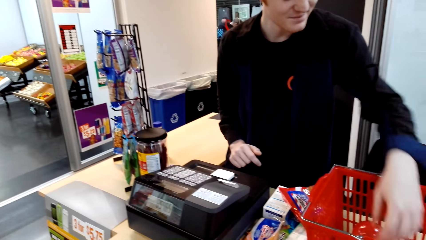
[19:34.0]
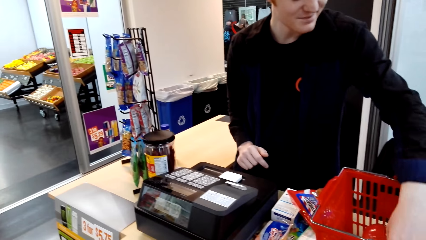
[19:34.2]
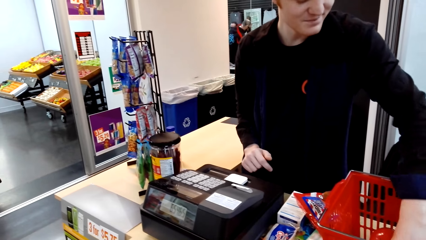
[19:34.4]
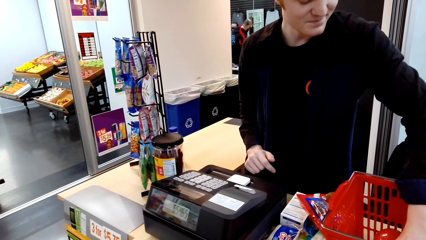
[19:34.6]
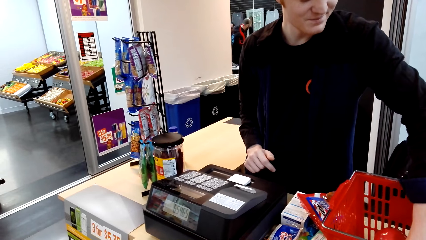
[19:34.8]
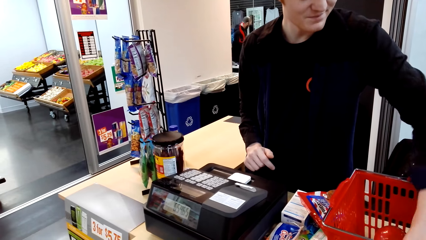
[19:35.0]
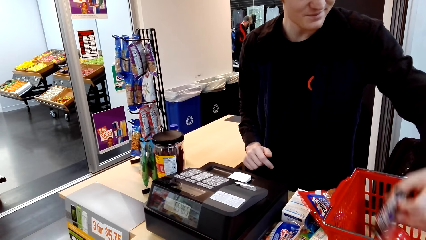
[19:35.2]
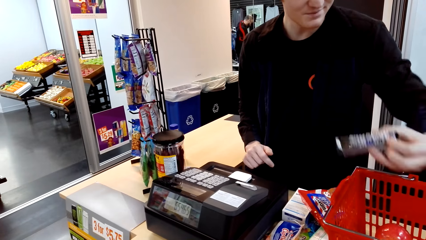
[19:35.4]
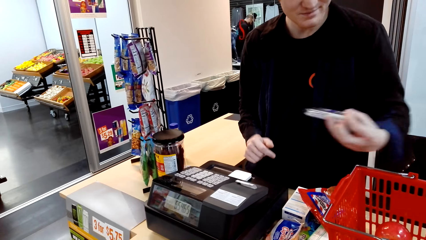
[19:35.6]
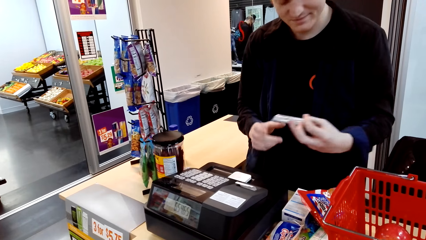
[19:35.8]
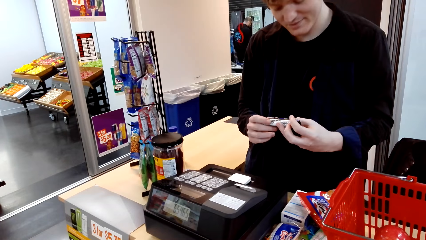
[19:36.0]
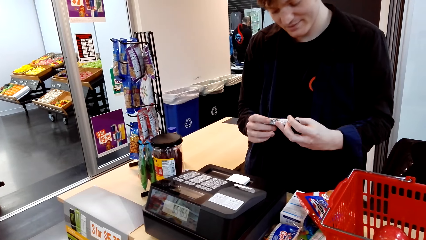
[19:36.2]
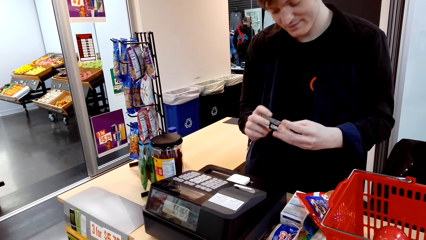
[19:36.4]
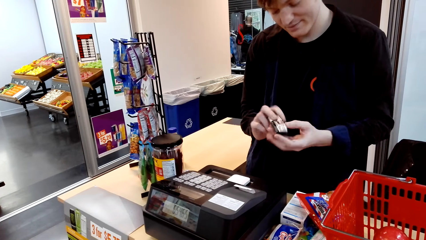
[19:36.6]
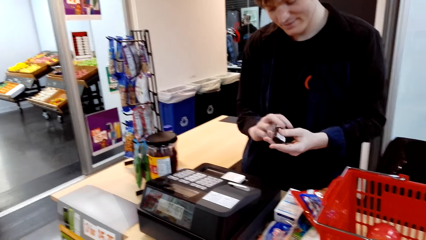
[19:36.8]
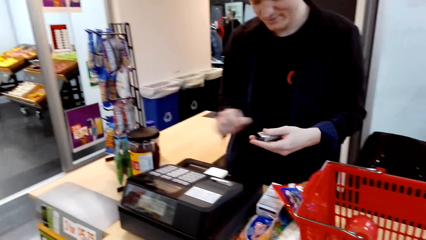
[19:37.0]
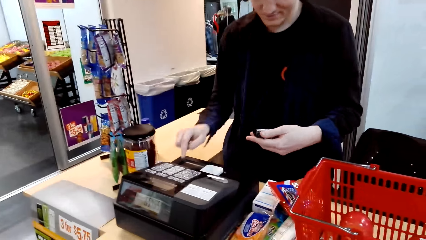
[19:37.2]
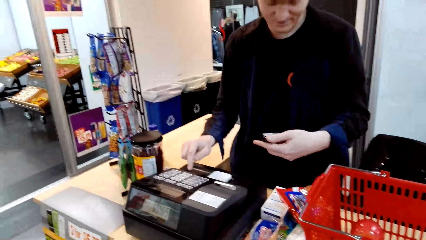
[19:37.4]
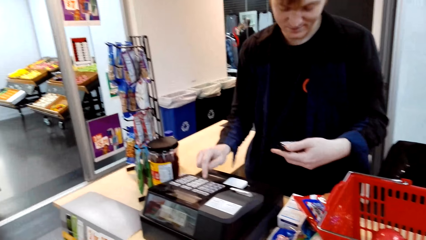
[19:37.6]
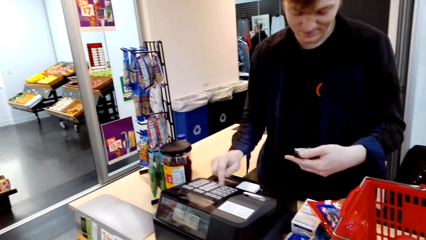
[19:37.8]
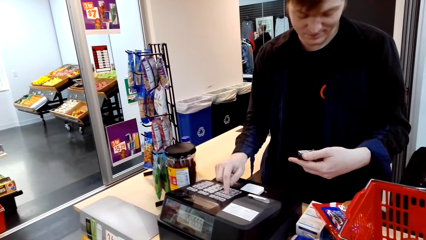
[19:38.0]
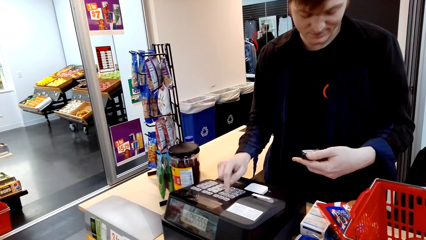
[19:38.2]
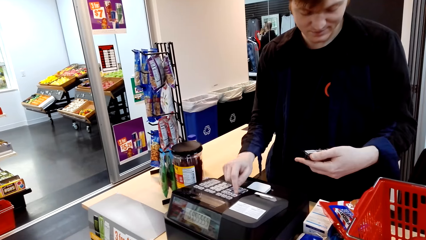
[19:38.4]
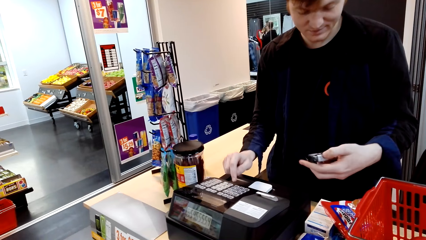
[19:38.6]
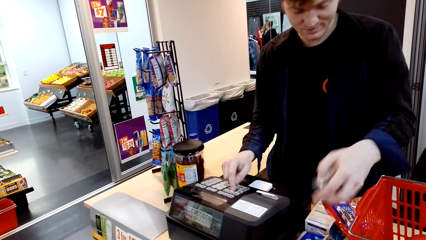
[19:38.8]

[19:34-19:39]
A man picks up something. The man presses the machine.

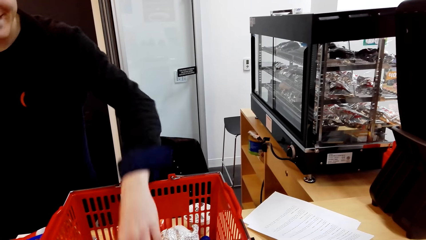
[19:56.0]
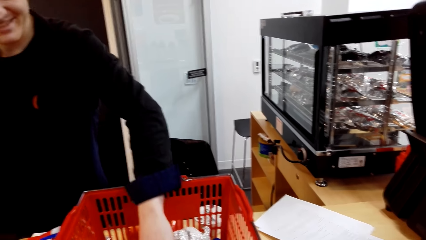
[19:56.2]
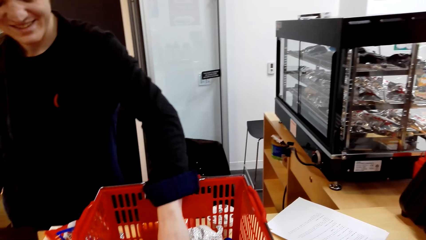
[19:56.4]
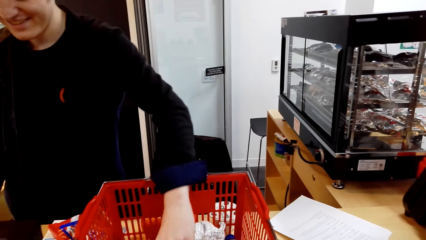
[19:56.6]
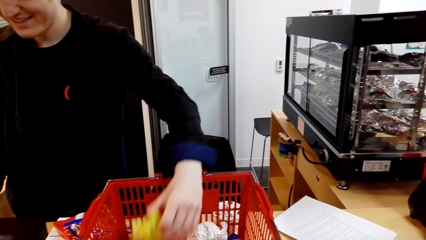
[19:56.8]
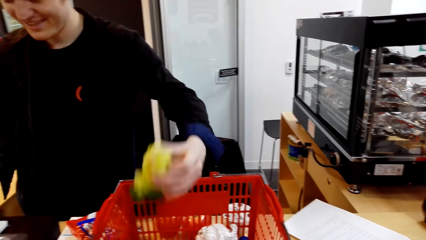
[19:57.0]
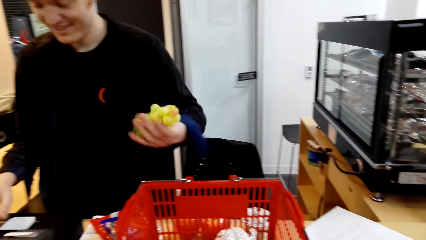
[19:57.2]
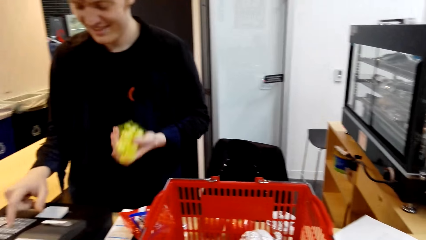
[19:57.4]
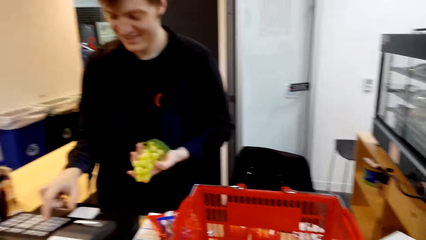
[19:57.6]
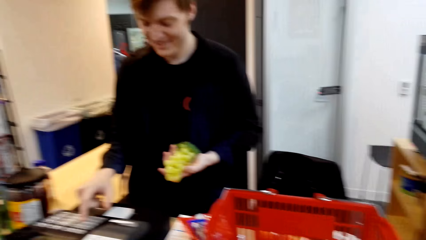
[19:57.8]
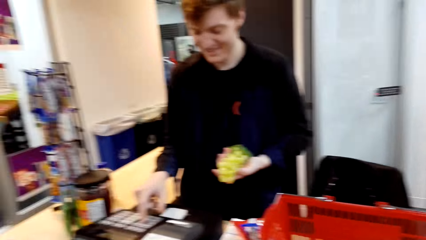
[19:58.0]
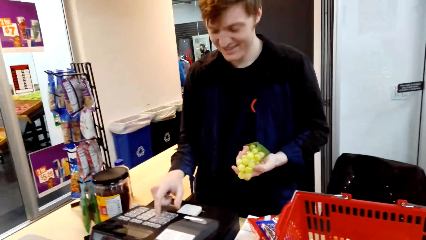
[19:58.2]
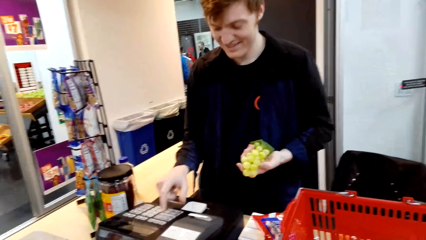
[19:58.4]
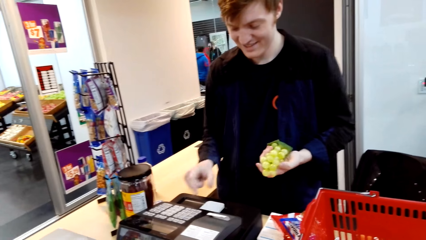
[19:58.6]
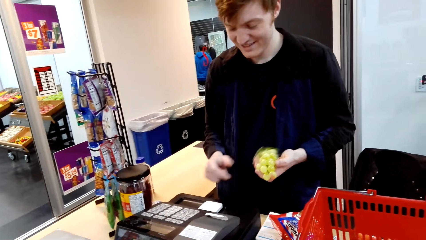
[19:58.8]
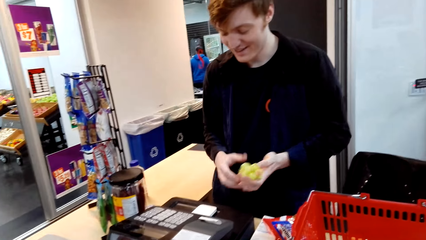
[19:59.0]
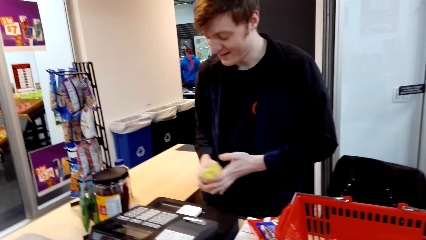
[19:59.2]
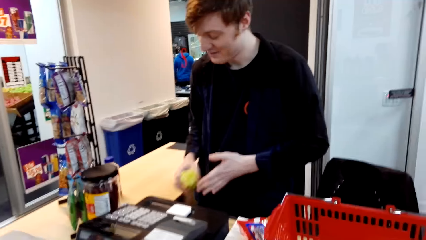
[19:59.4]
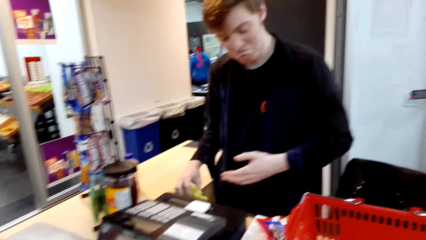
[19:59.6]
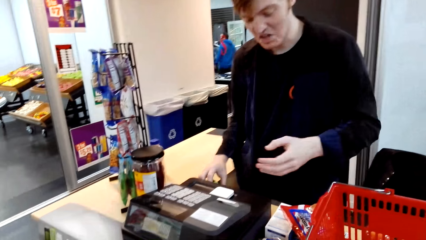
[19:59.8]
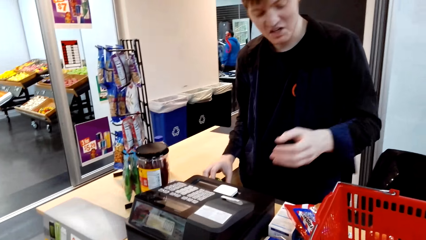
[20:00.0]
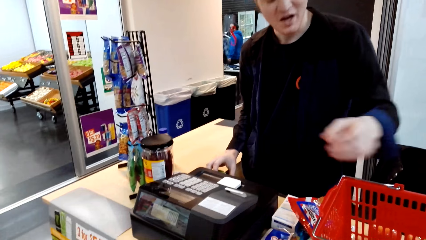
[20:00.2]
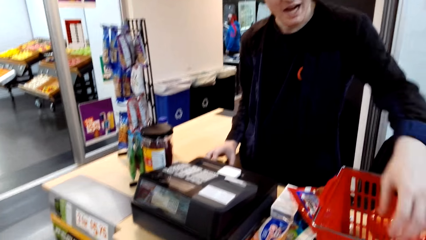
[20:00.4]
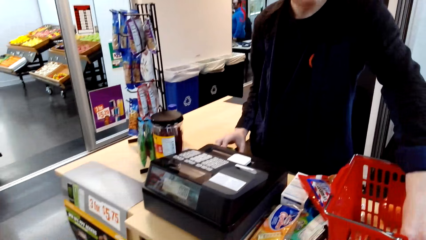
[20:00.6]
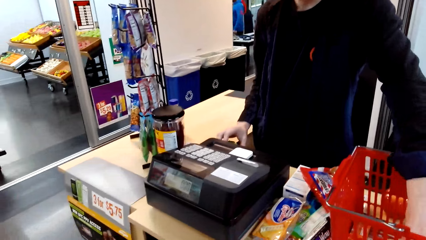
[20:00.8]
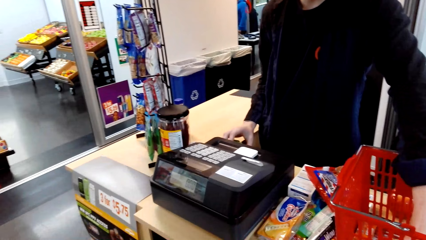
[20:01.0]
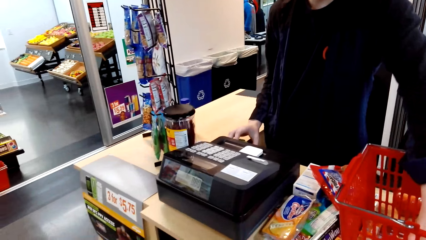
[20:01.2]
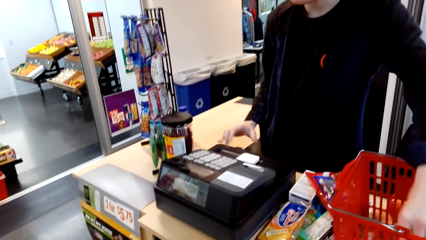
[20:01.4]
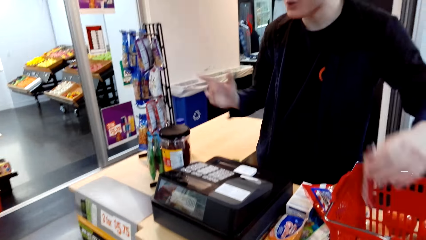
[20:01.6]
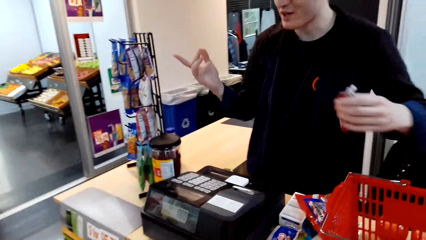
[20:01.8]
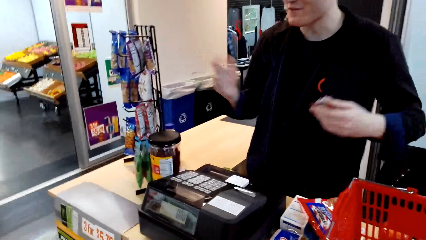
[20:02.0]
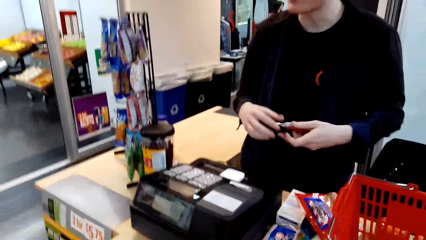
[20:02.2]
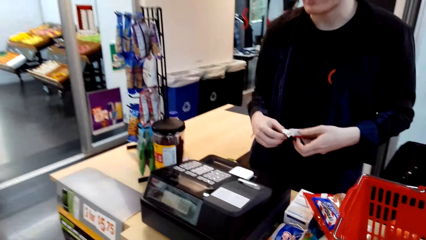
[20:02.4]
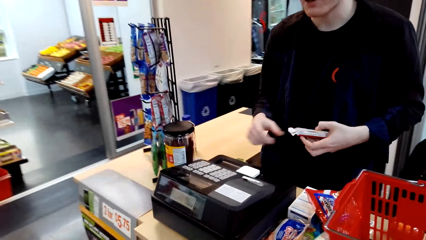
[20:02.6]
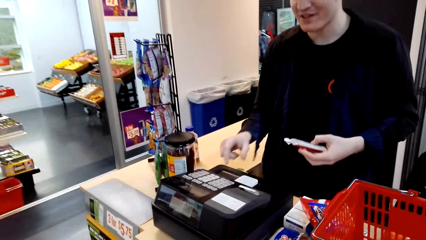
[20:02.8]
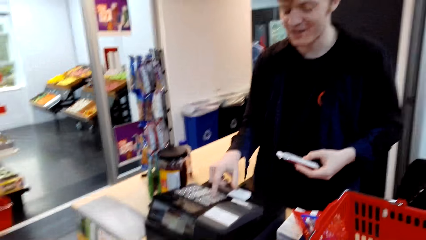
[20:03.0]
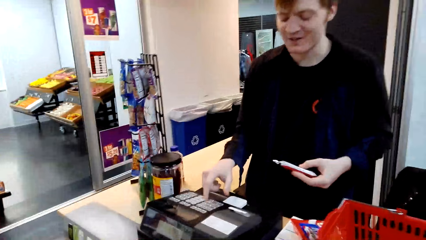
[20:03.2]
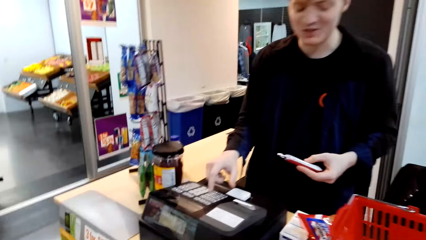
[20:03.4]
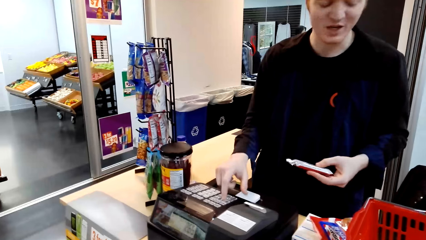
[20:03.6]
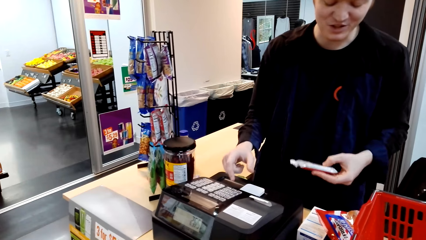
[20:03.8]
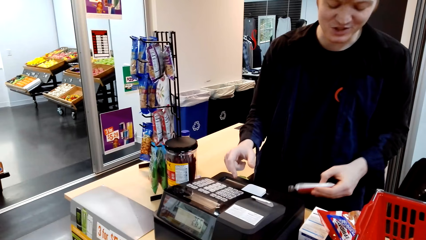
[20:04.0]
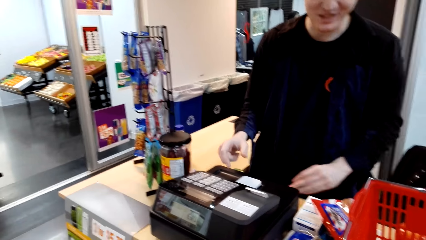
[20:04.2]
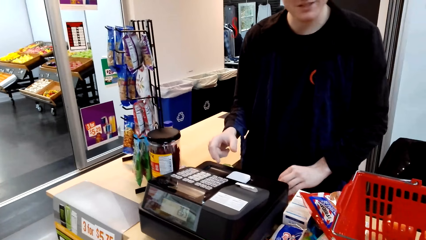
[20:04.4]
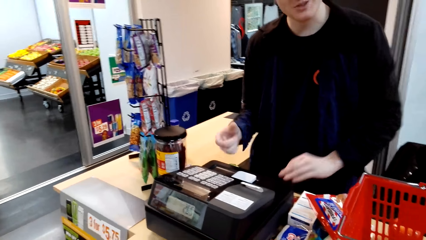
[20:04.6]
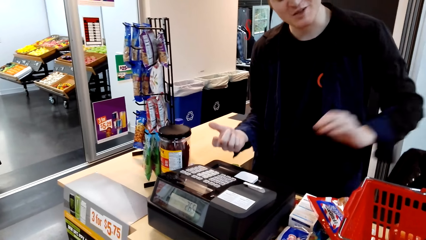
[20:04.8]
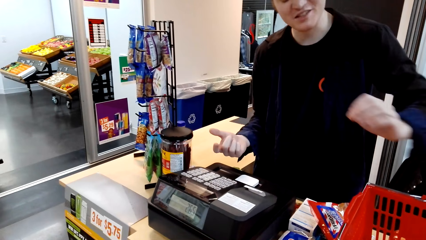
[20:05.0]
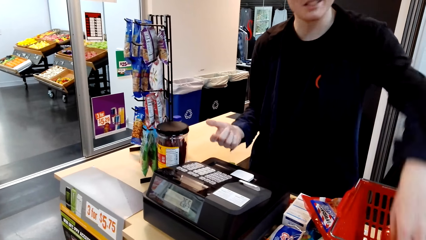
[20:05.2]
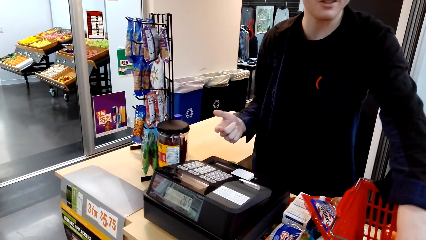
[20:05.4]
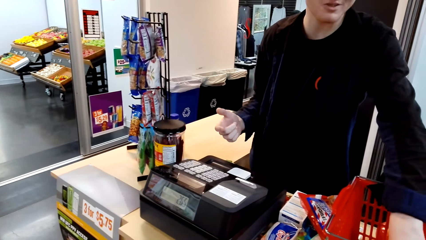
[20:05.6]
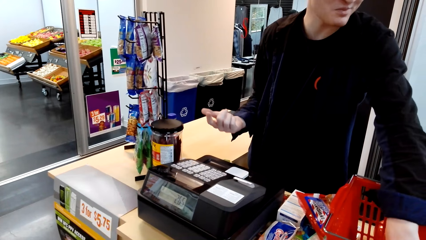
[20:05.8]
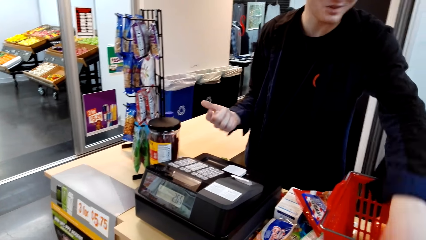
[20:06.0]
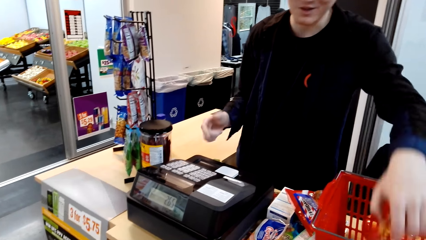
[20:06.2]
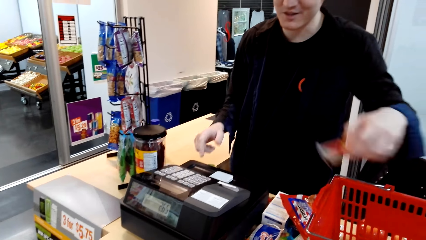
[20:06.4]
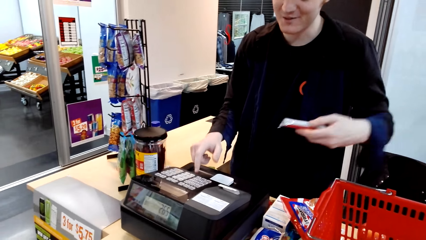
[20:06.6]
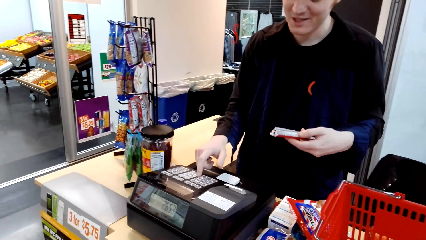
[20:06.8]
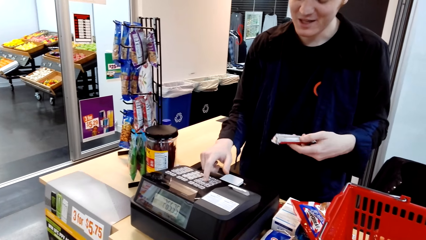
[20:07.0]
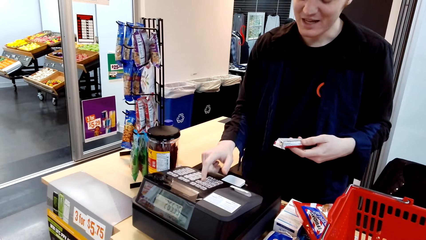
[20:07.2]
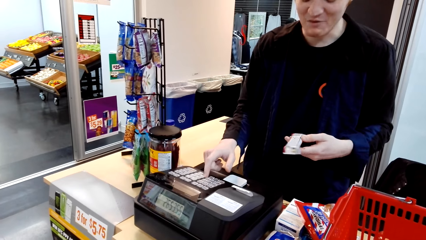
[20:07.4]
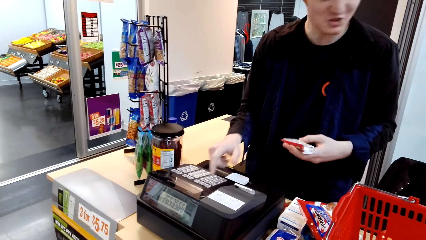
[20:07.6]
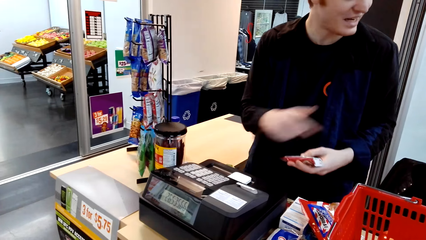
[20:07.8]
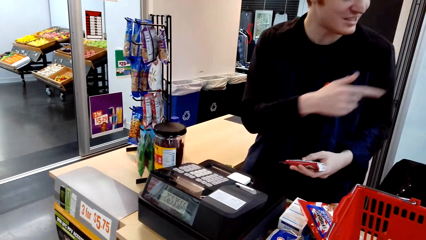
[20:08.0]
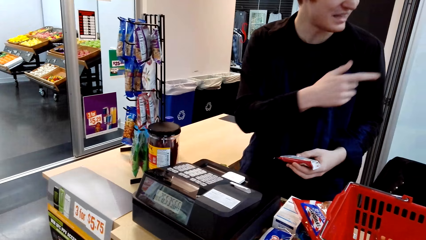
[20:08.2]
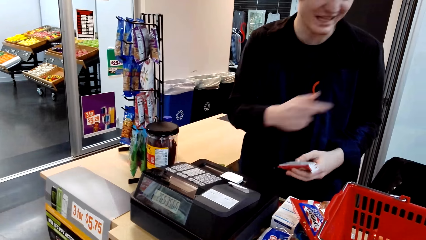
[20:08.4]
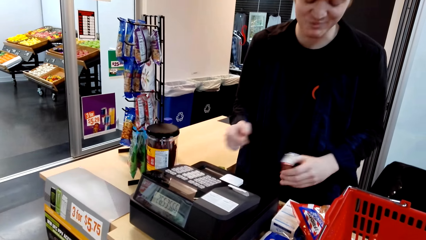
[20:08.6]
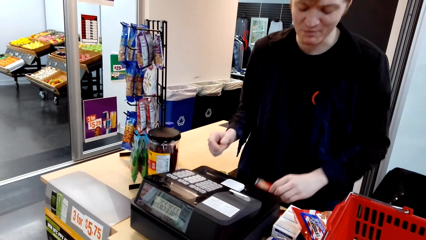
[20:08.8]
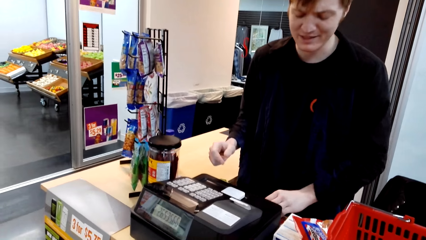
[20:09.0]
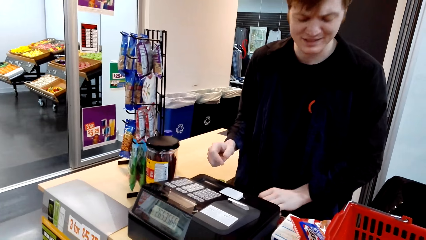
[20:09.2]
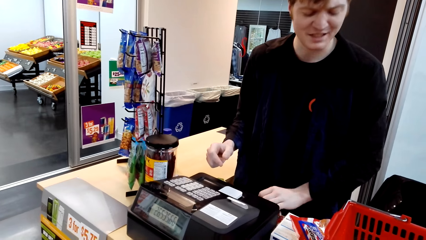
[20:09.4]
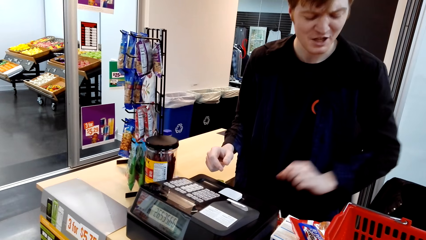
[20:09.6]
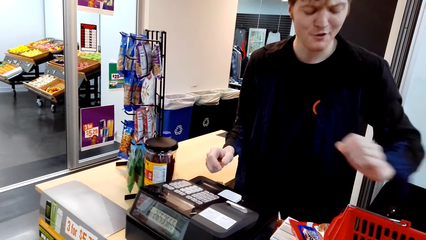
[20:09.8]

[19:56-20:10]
A man picks up a fruit. The man presses the machine. The man places the fruit on the table. The man picks up something. The man presses the machine. The man places something on the table. The man picks up something. The man presses the machine. The man talks with the camera wearer.
